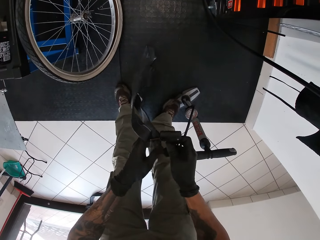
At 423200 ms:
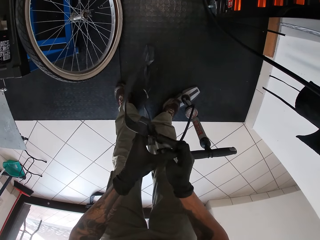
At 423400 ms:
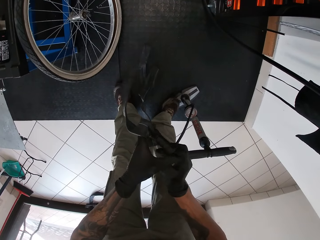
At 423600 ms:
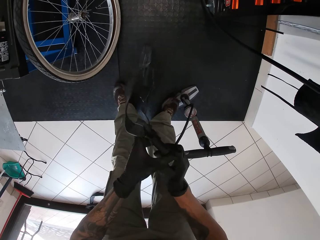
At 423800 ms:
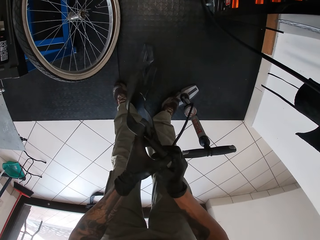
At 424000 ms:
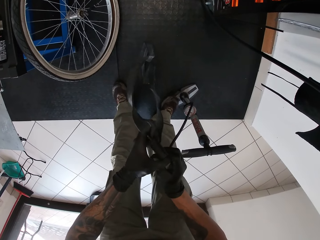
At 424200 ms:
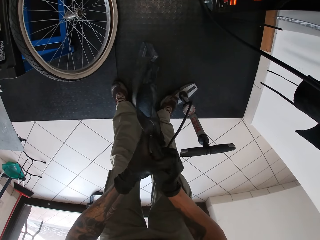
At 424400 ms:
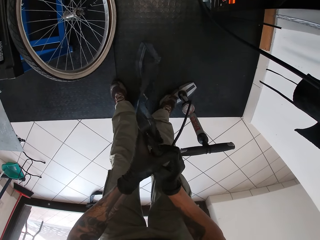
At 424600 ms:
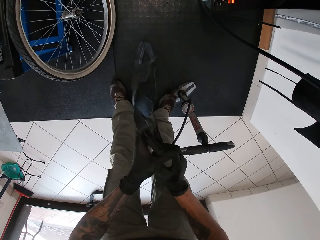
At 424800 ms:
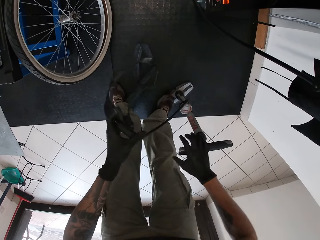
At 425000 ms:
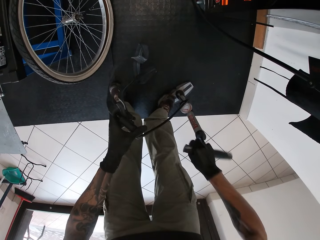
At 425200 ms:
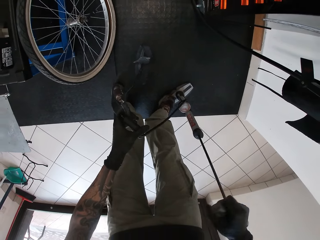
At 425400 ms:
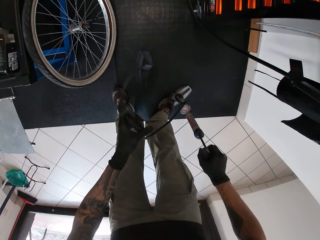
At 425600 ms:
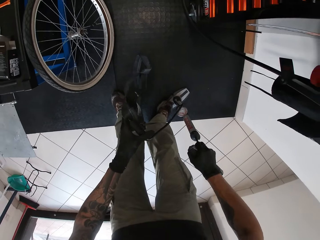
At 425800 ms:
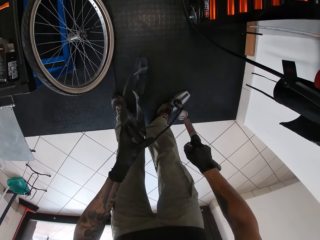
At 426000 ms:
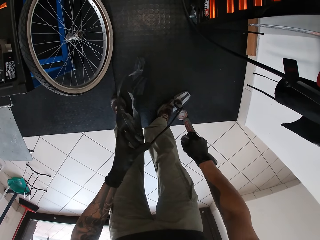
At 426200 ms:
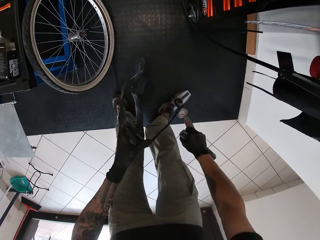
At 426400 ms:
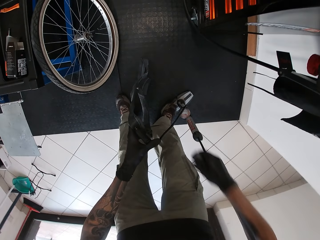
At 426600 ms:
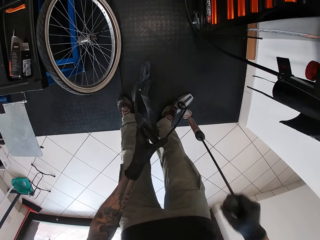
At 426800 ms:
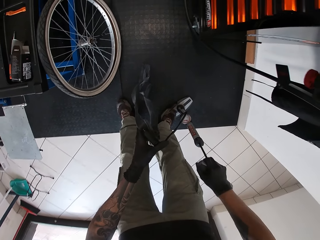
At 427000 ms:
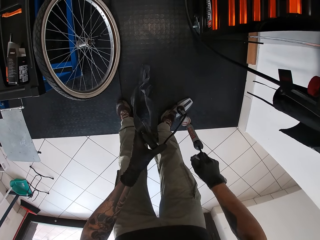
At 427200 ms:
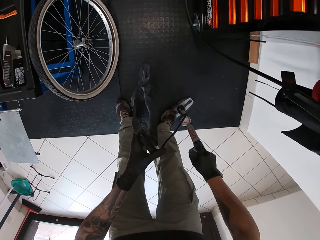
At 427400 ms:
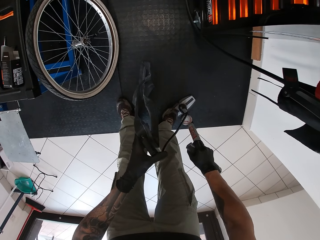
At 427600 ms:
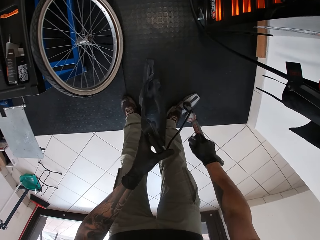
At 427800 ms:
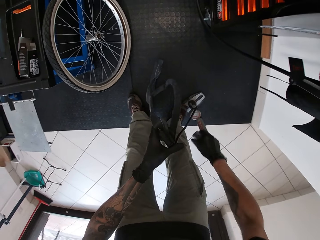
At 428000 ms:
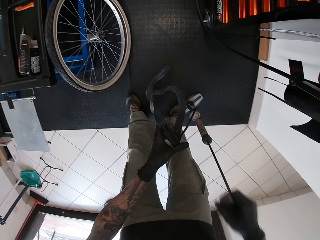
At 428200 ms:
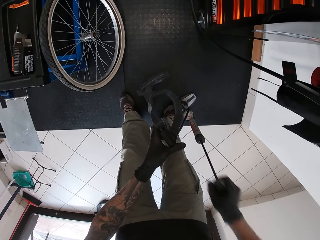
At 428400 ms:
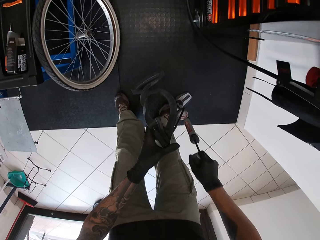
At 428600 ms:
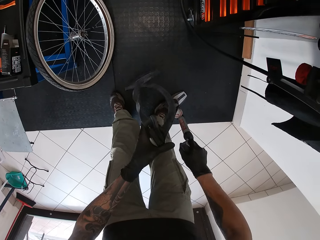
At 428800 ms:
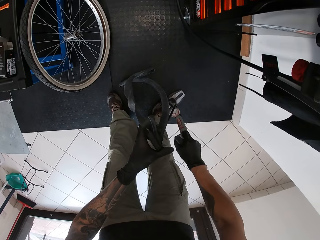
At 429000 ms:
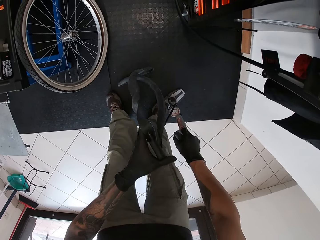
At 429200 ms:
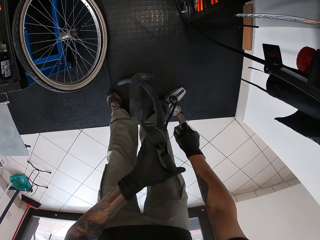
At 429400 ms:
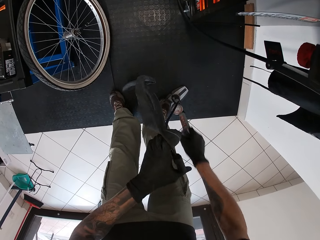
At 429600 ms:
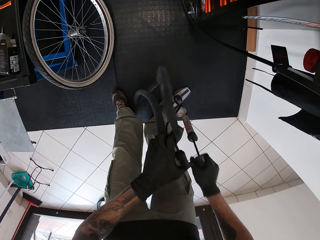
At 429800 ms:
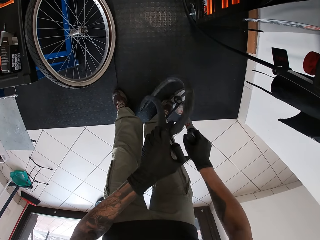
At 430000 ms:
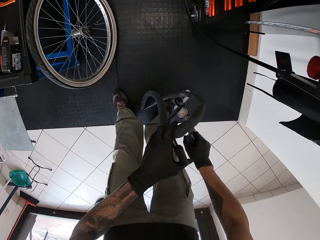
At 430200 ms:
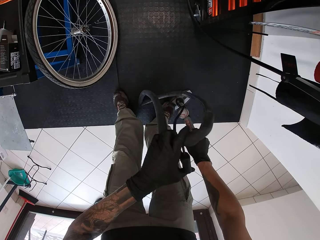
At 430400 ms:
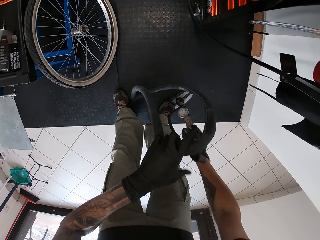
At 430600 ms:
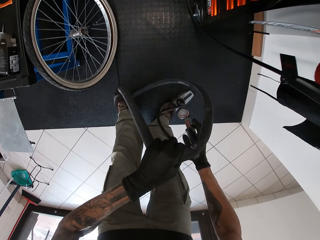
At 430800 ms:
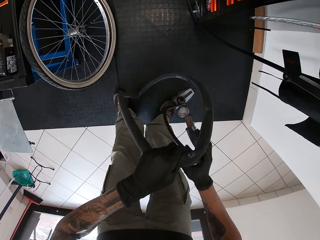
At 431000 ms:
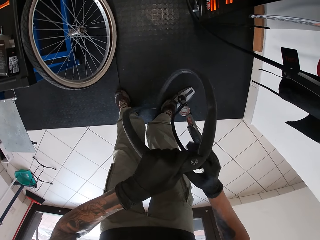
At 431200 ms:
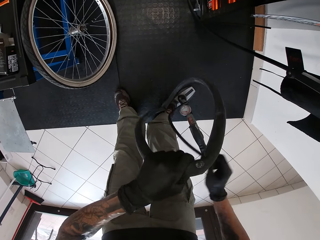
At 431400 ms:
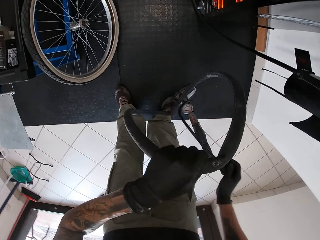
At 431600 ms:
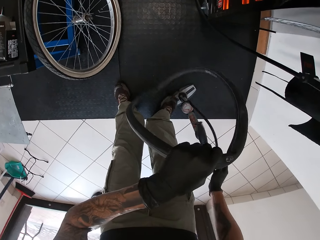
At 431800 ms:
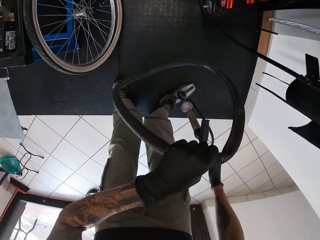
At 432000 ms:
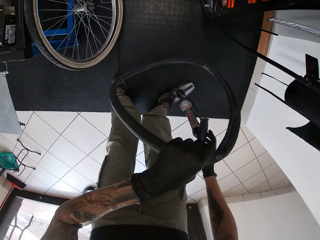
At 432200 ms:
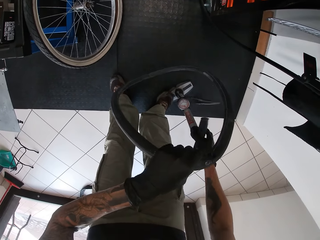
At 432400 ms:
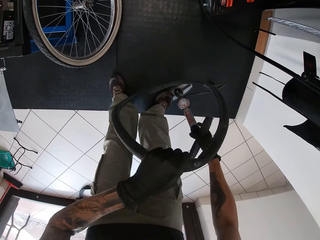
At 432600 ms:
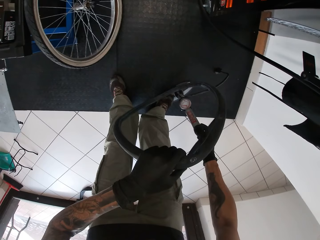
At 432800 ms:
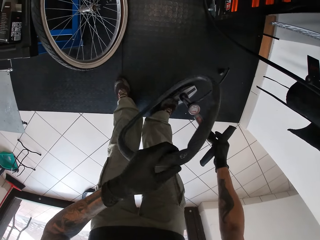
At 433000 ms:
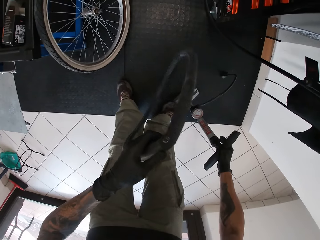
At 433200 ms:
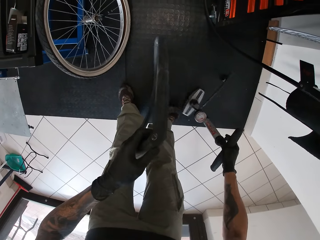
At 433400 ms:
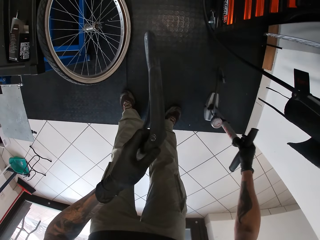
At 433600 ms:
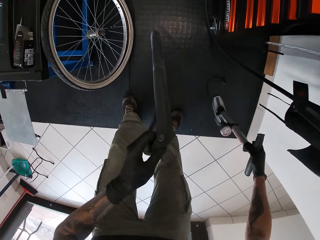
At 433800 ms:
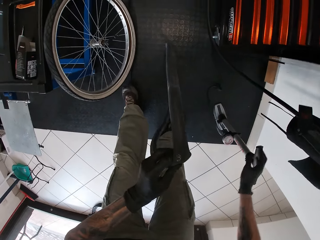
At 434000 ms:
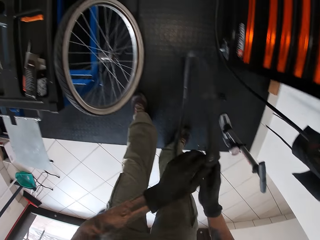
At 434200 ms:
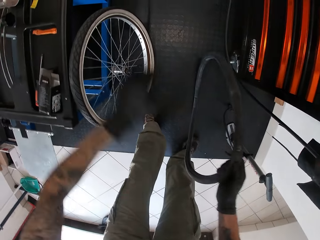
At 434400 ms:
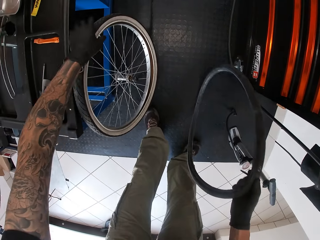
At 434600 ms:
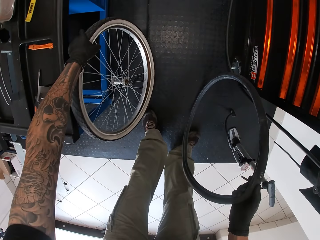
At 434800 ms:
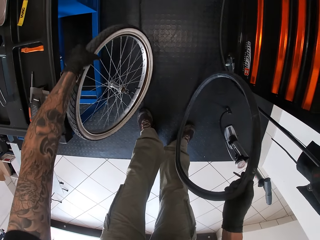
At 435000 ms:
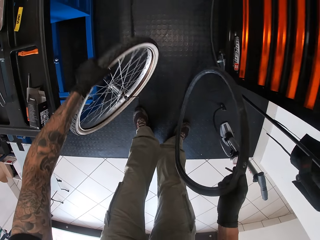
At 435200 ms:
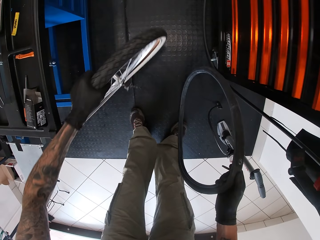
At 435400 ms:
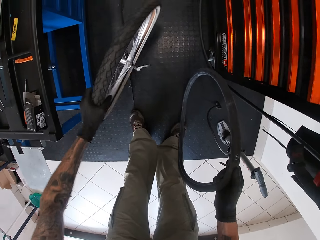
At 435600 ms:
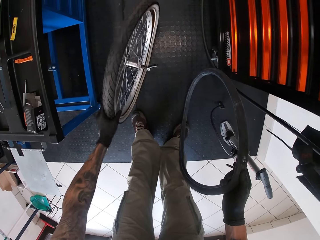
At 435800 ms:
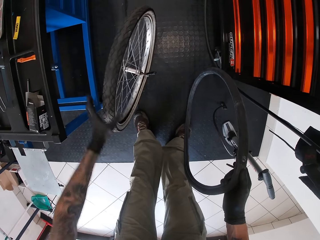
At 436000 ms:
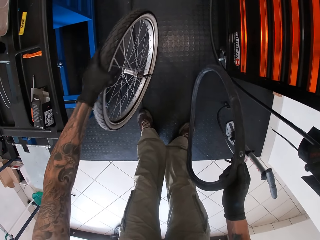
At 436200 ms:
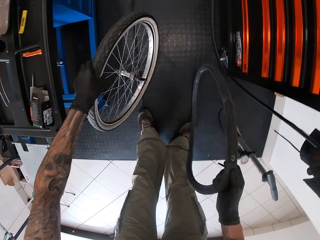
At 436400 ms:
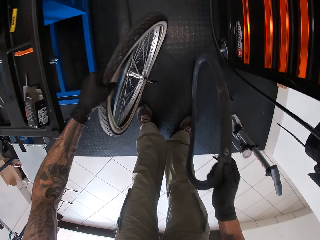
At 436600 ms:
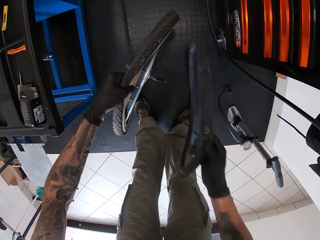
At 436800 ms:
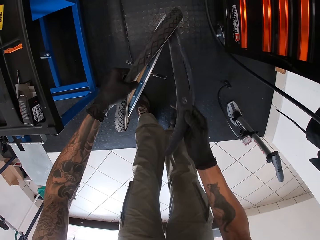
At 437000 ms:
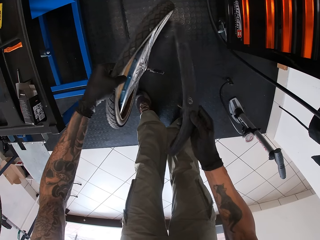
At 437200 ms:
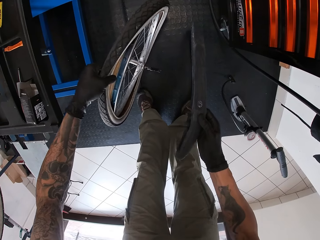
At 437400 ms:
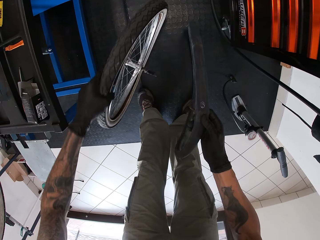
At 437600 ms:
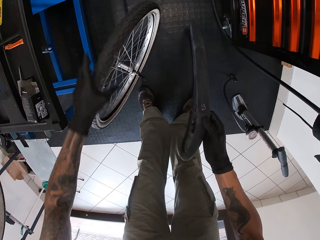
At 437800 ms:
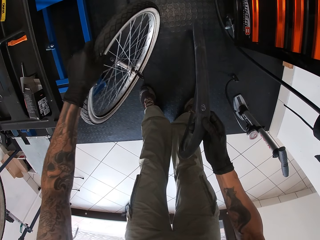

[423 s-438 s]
The camera wearer fixes the bicycle pump inside the bicycle inner tube valve with his right hand. He pumps the bicycle inner tube valve with the bicycle pump in his right hand. He removes the bicycle pump valve from the bicycle inner tube valve with his right hand. He drops the bicycle pump valve on the floor with his right hand. He holds the bicycle inner tube with his right hand. He picks up the bicycle tyre from the bicycle service ramp with his left hand.

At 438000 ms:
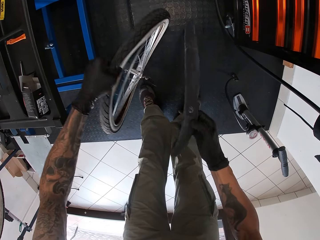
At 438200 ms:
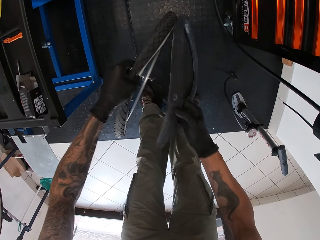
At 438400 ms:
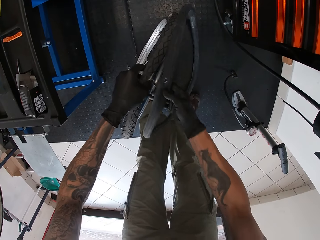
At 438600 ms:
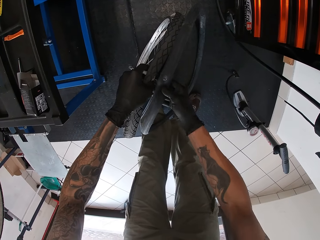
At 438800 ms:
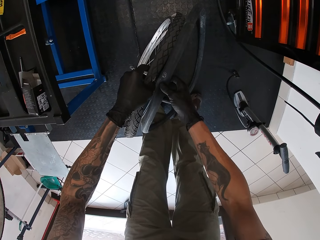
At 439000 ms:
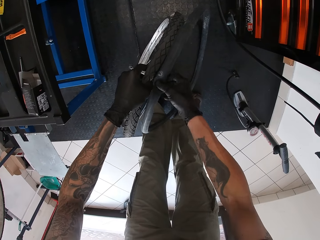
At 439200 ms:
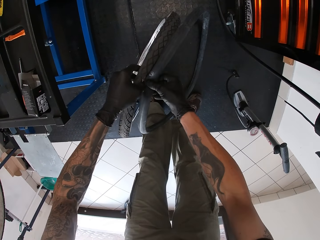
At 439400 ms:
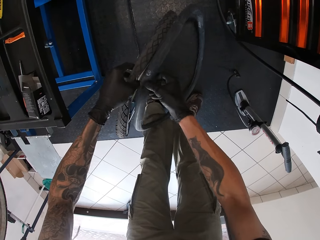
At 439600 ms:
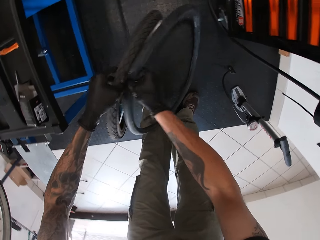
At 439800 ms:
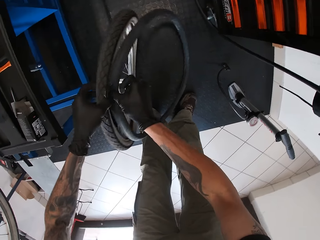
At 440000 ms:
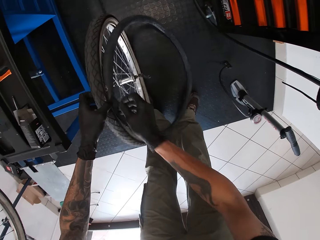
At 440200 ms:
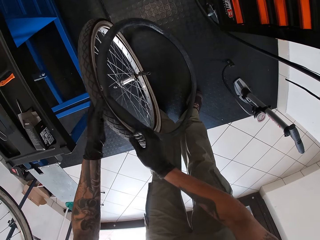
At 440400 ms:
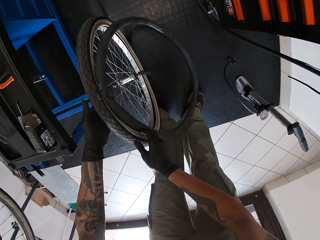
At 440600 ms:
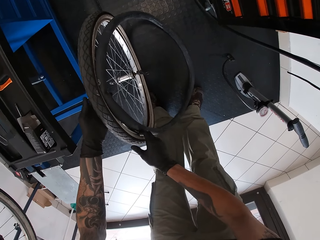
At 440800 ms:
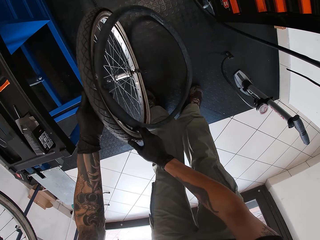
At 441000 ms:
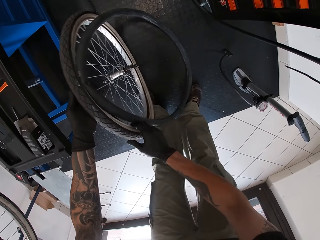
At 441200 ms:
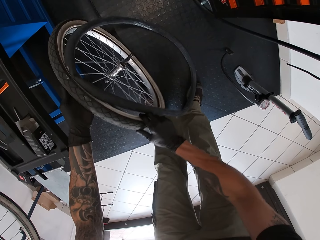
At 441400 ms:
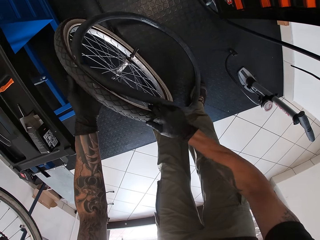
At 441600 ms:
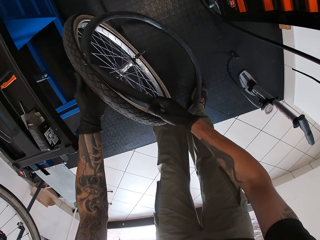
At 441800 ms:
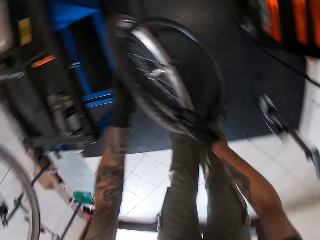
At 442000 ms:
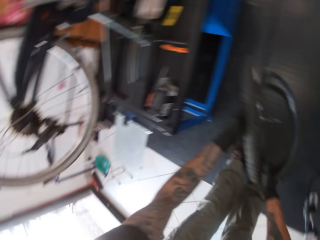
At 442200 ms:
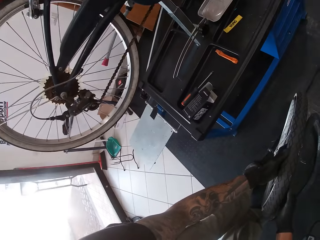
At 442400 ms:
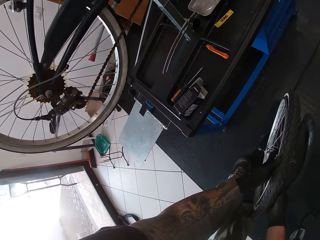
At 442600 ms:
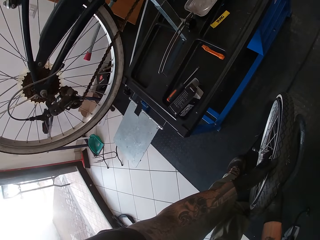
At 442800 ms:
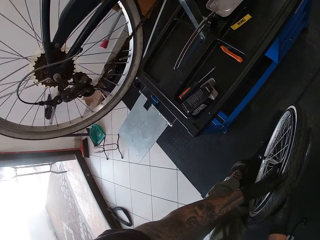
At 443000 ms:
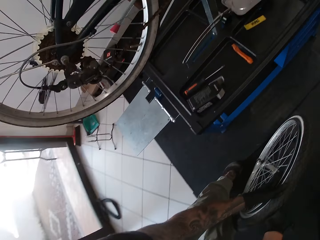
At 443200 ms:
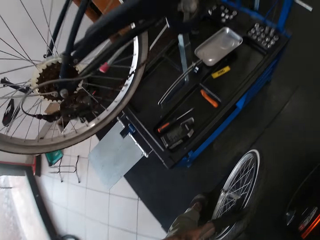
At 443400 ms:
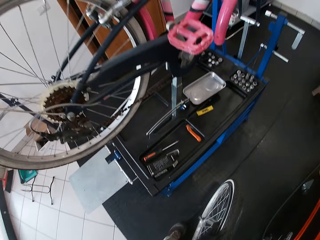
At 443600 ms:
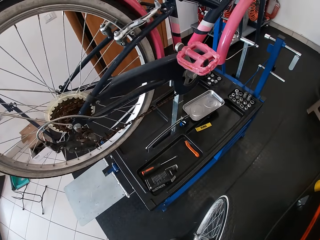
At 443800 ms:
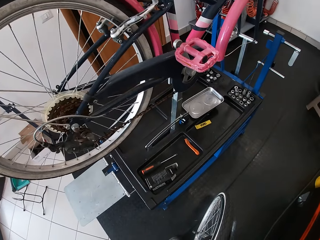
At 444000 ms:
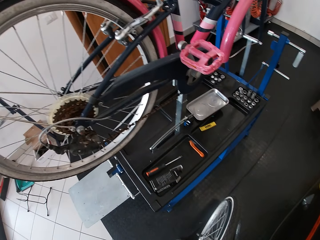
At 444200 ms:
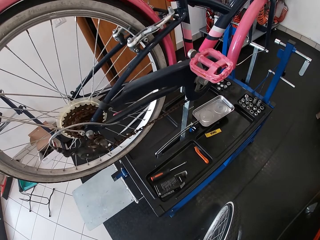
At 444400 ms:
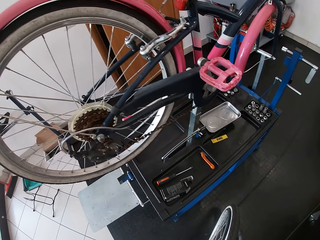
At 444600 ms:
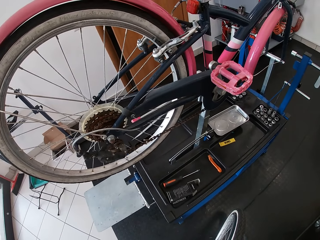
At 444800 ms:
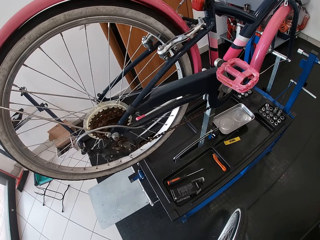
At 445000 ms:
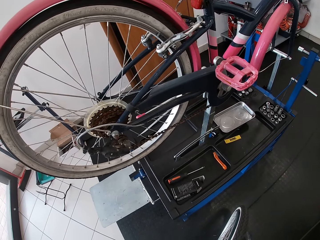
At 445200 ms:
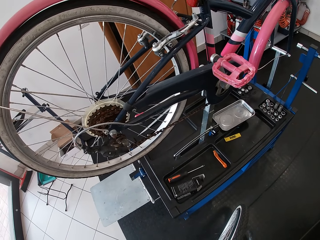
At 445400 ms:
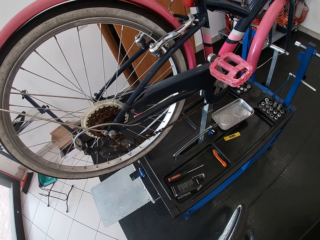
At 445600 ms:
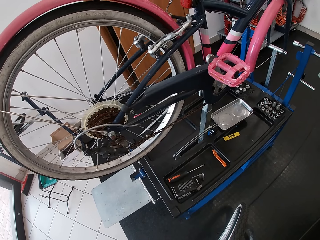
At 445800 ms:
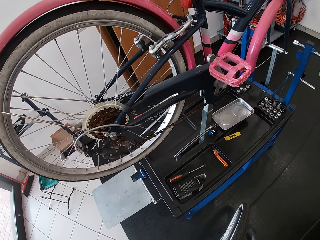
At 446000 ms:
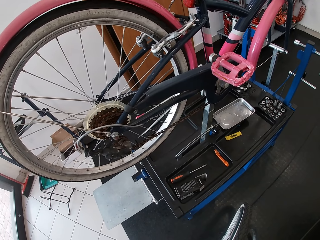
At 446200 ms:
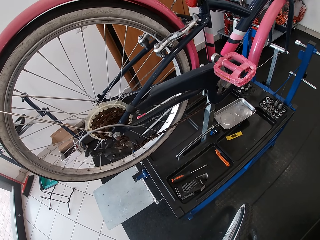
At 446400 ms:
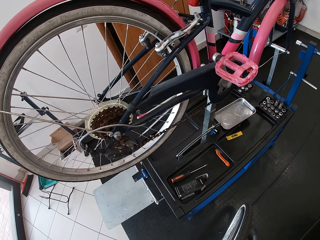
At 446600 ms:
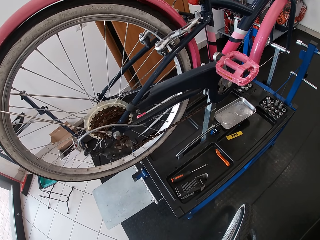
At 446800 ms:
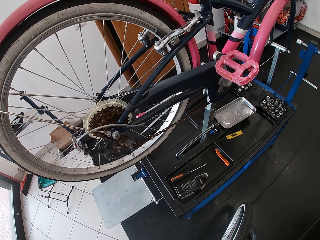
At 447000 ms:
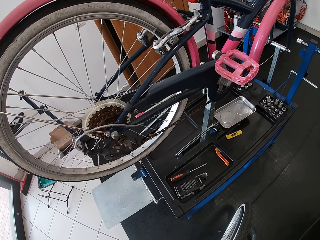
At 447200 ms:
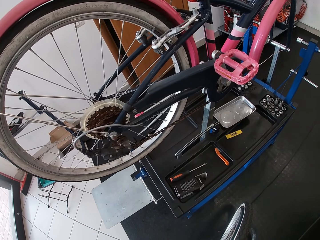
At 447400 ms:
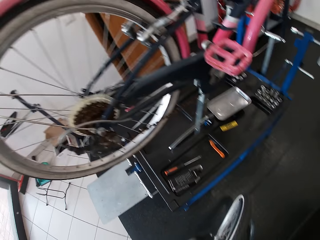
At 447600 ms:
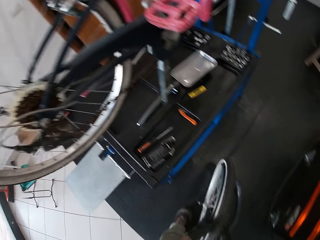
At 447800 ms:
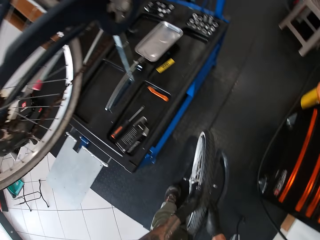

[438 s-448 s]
The camera wearer fixes the bicycle inner tube into the bicycle tyre with his right hand. He looks at the bicycle.
